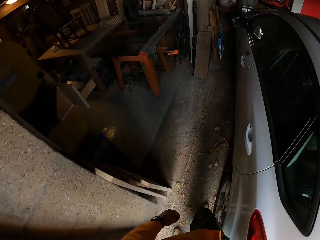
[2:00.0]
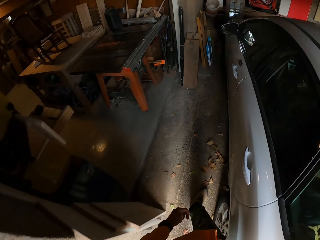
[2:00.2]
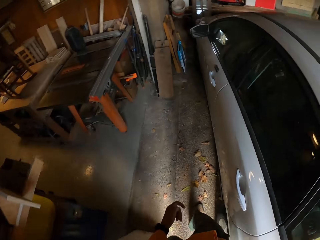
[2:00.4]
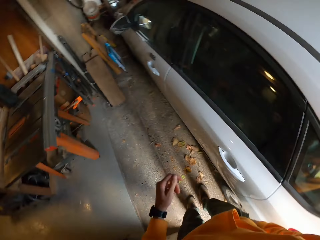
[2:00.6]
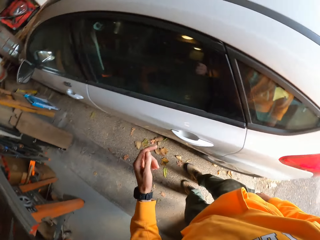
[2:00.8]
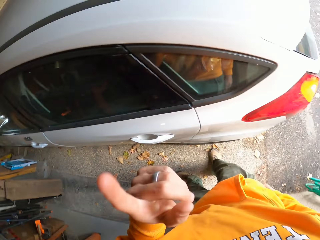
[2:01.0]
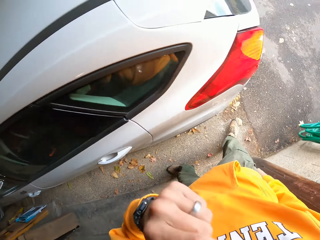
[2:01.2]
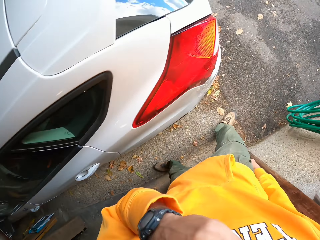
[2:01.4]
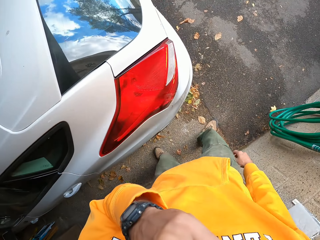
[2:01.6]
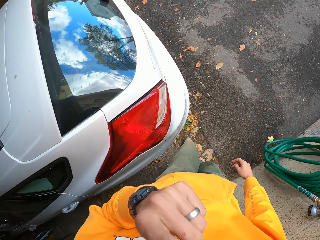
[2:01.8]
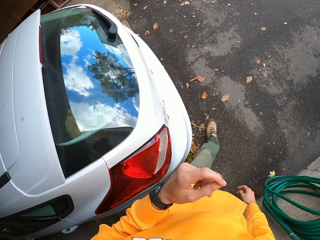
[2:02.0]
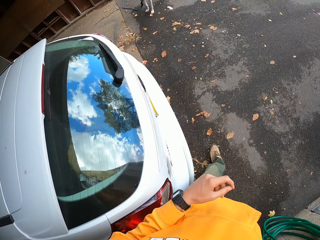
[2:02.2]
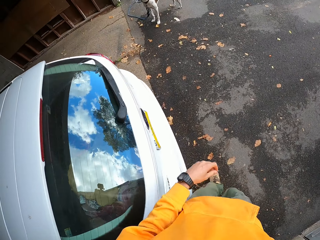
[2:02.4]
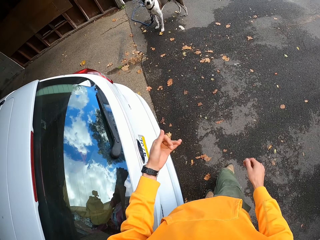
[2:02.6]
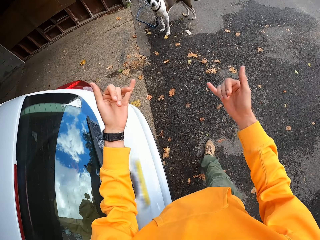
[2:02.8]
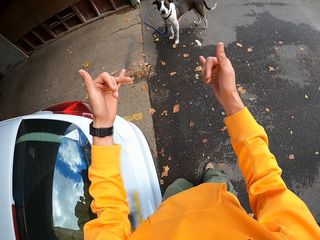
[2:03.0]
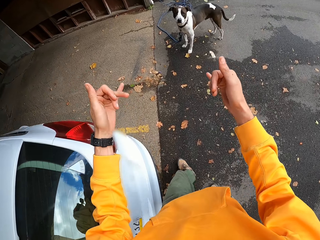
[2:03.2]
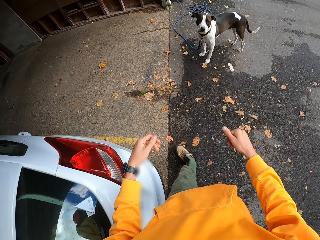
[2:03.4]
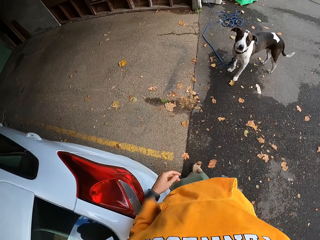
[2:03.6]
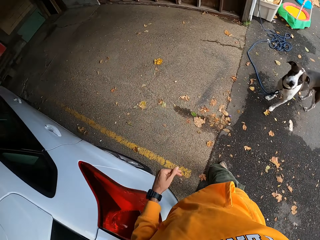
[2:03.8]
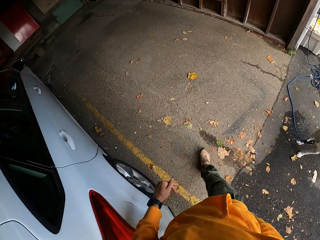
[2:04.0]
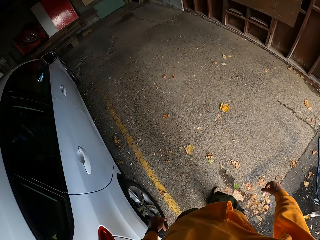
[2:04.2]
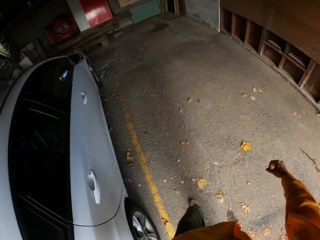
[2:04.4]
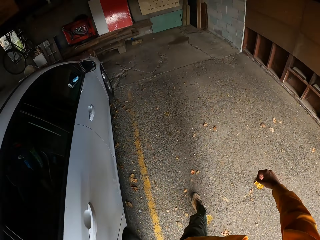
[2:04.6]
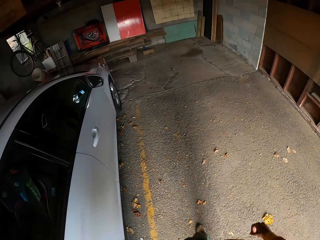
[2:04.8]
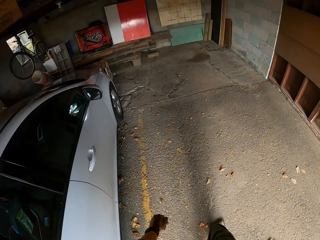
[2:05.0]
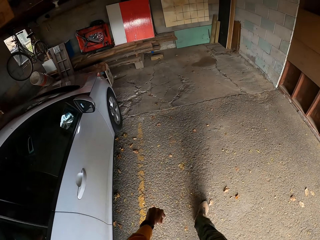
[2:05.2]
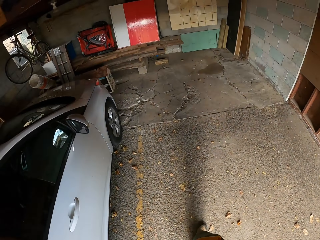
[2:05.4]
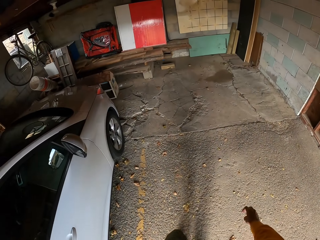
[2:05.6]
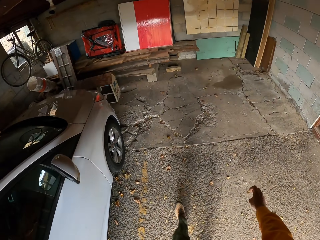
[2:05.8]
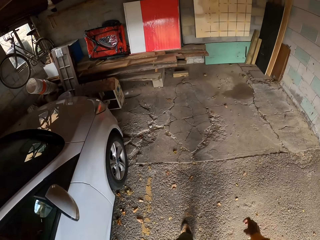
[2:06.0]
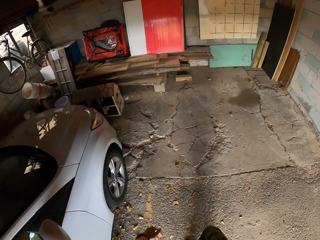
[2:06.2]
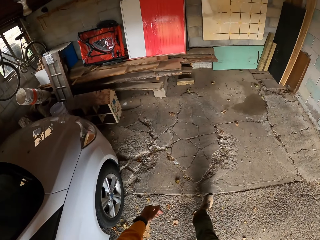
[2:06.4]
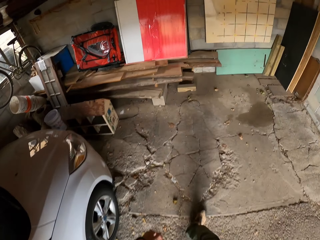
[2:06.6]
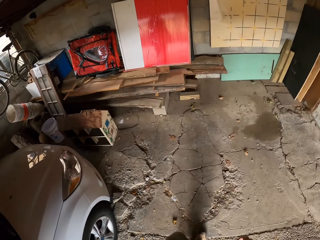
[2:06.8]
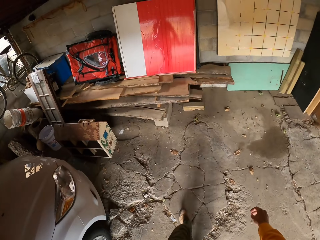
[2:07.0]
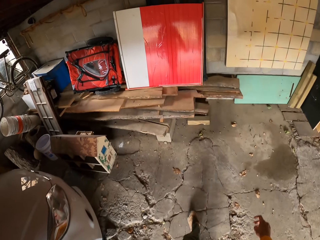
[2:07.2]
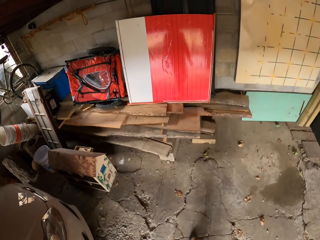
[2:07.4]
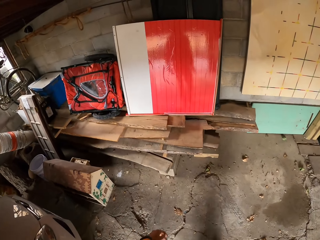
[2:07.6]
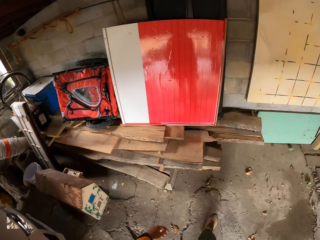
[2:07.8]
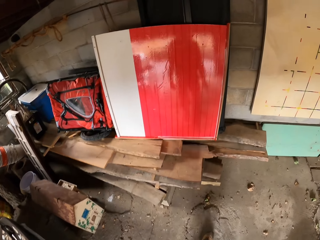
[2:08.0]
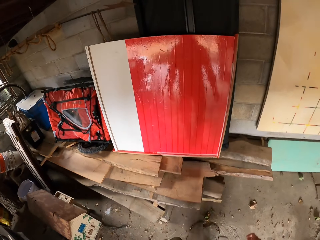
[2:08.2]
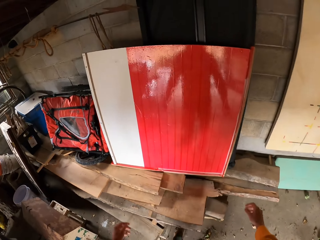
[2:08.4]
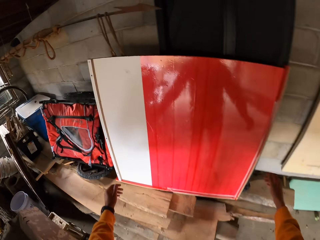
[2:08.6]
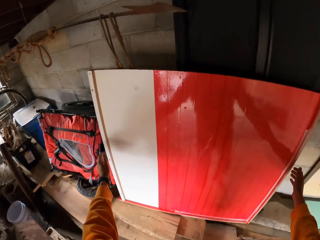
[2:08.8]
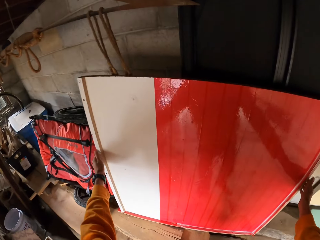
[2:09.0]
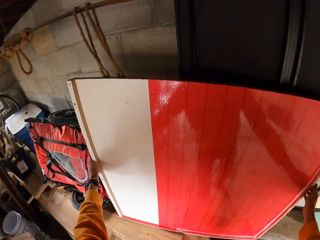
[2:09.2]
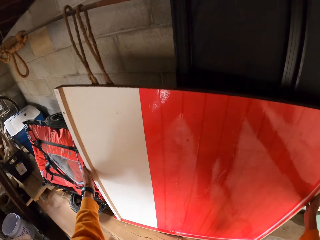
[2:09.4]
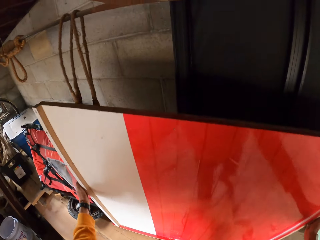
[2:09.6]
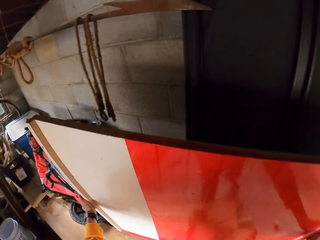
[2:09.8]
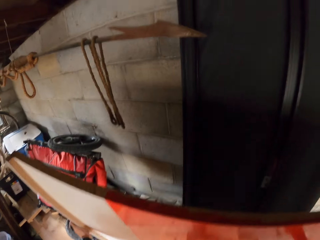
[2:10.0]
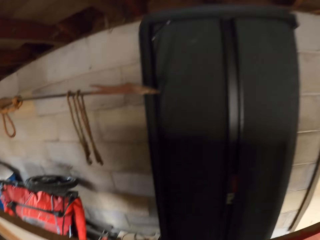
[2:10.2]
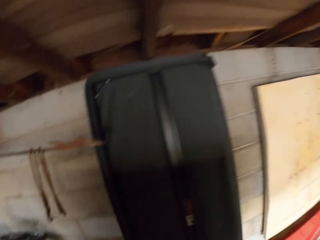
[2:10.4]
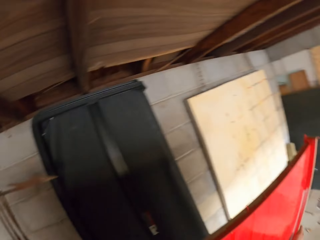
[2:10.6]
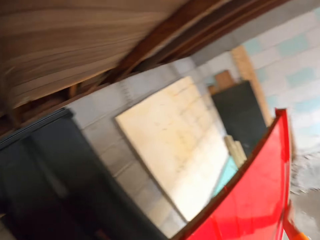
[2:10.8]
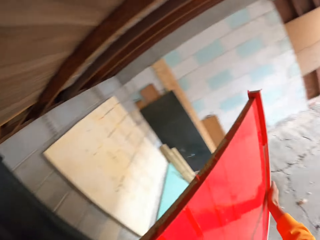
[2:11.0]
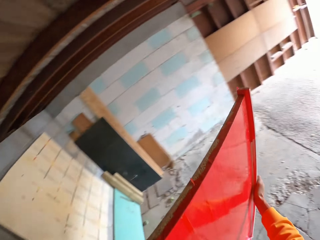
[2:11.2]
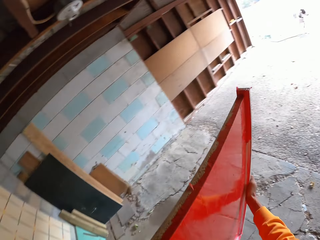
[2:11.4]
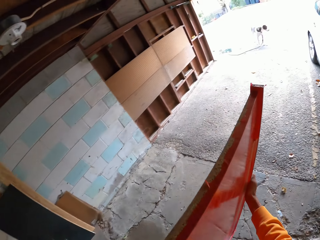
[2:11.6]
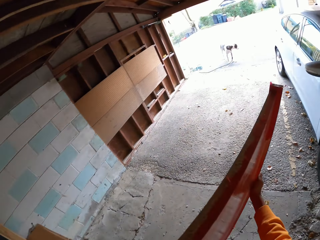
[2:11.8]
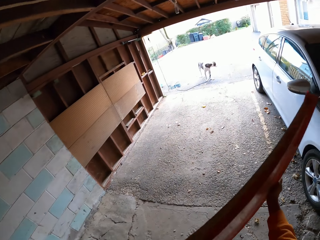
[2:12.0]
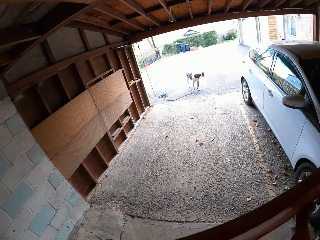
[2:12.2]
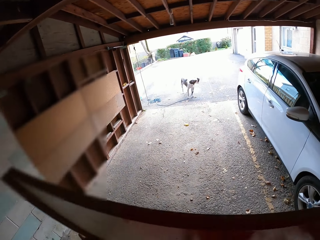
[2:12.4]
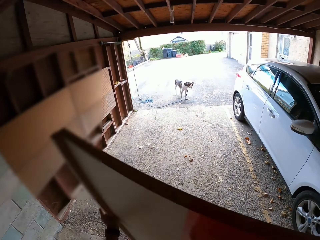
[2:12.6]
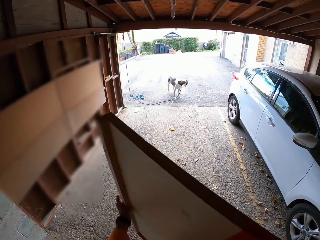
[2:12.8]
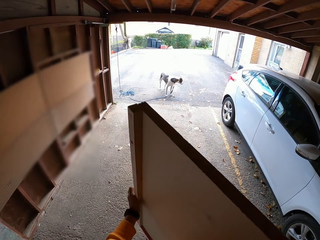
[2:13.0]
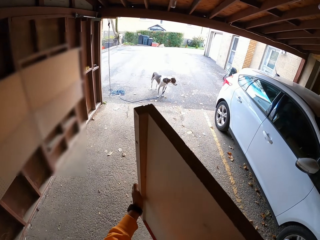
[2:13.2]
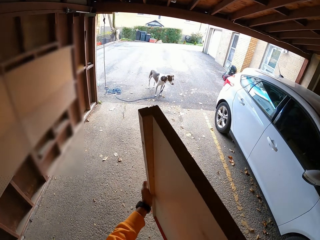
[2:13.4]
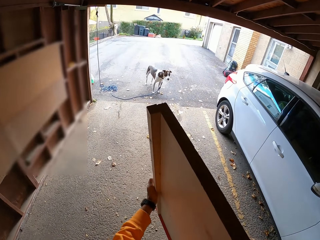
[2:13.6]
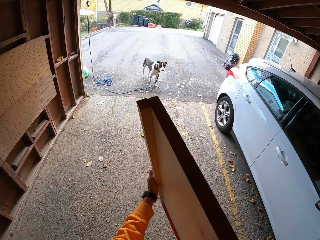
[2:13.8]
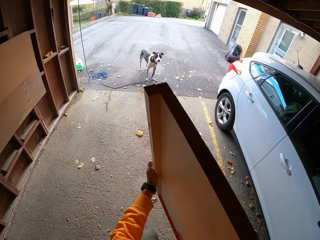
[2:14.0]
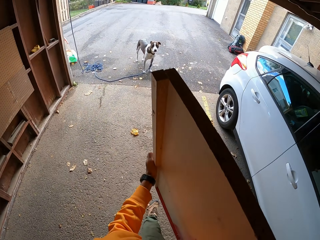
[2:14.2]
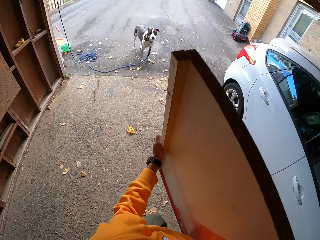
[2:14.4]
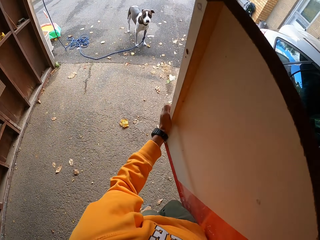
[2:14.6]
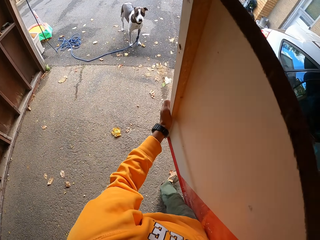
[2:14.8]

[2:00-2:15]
The camera wearer gesticulates with his left hand. He lifts the left hand, touches his face with his right hand, and walks for a while. He lowers the hand and removes his right hand from his mouth. He stretches his hands and walks towards the board. He picks up the board. He carries the board with both hands. He walks around the compound.

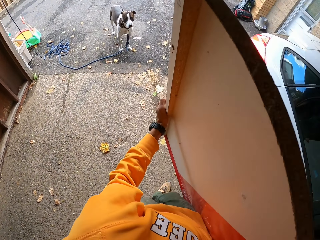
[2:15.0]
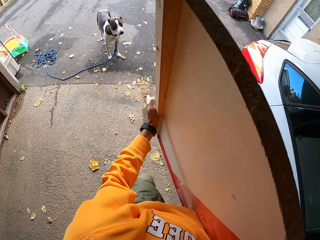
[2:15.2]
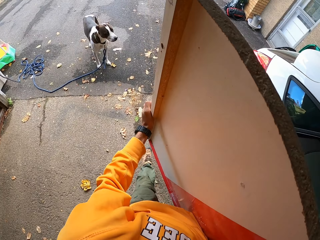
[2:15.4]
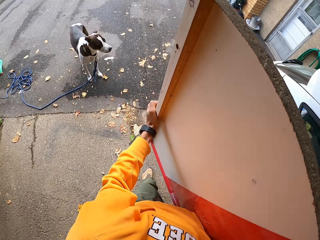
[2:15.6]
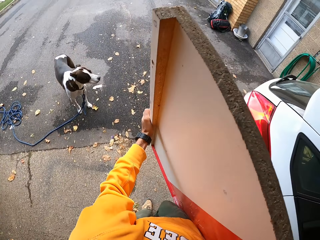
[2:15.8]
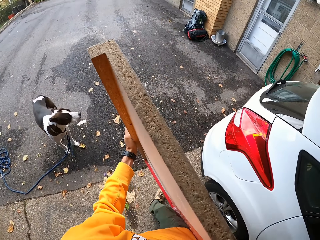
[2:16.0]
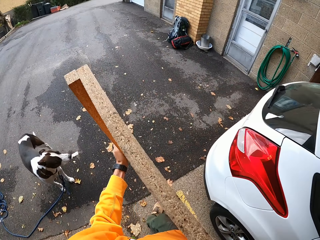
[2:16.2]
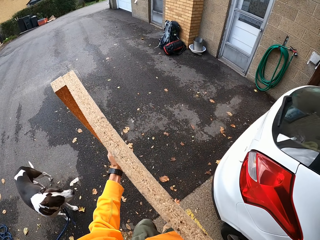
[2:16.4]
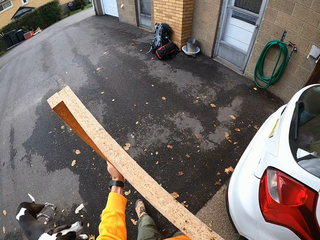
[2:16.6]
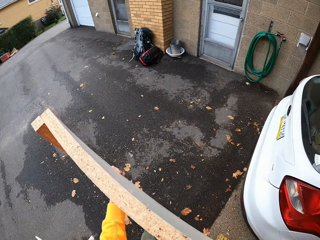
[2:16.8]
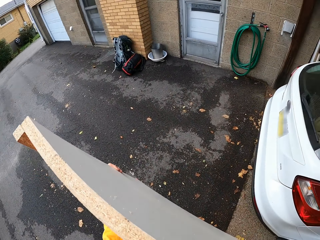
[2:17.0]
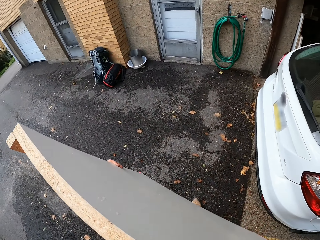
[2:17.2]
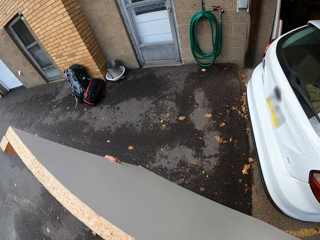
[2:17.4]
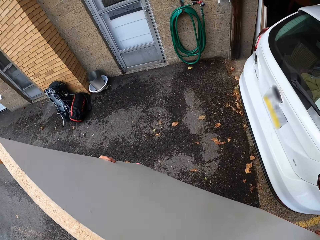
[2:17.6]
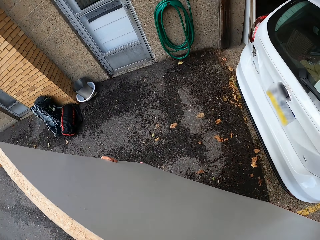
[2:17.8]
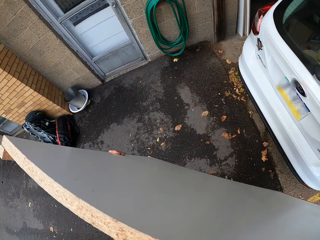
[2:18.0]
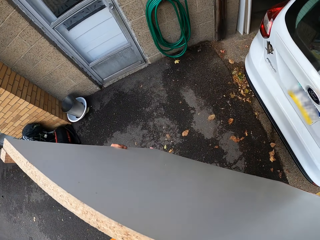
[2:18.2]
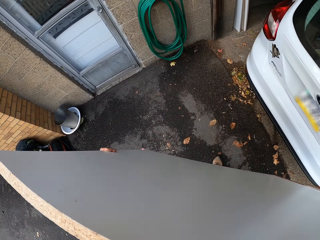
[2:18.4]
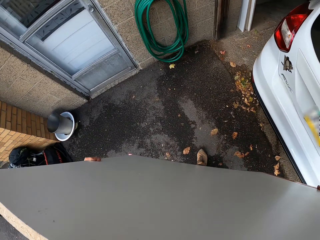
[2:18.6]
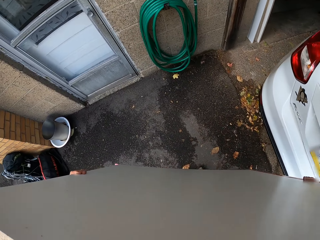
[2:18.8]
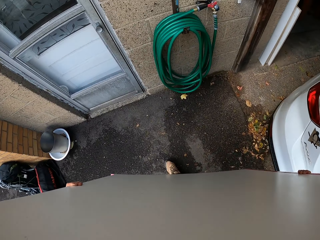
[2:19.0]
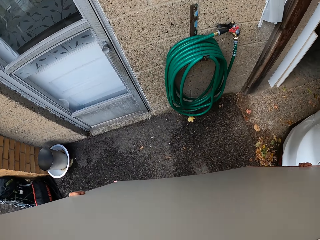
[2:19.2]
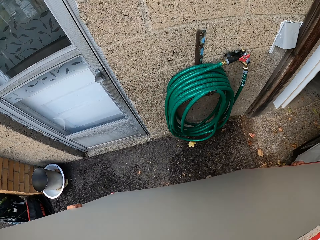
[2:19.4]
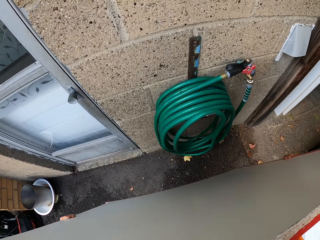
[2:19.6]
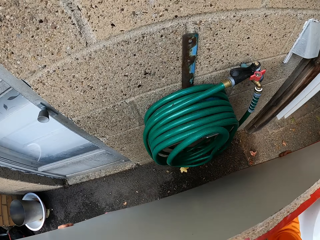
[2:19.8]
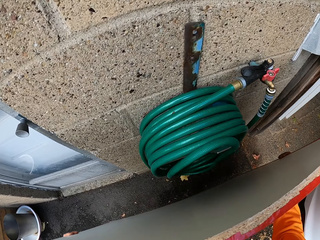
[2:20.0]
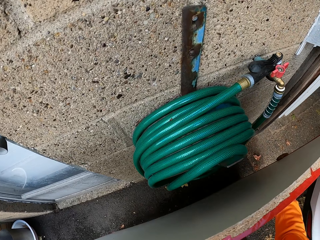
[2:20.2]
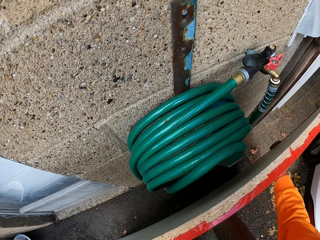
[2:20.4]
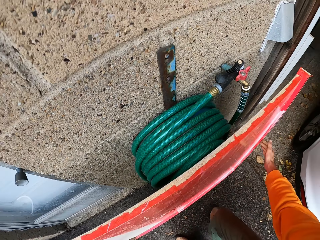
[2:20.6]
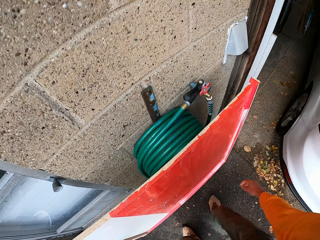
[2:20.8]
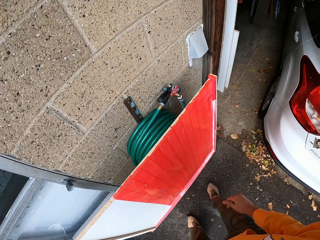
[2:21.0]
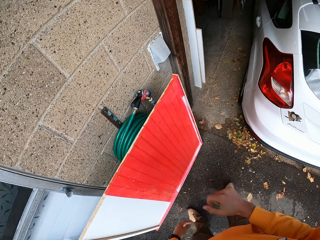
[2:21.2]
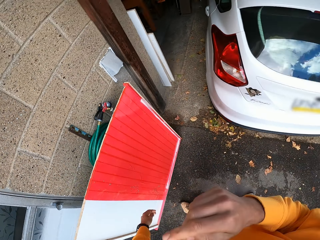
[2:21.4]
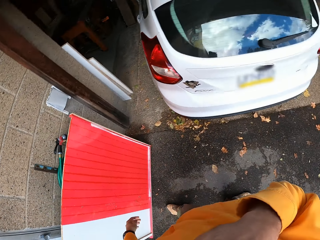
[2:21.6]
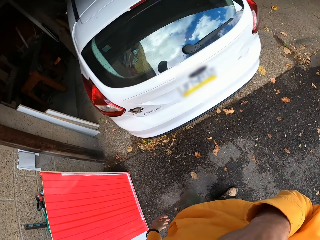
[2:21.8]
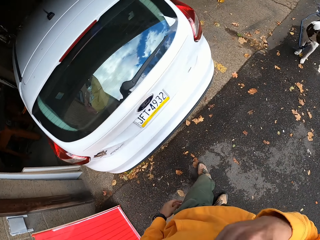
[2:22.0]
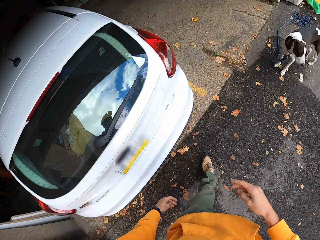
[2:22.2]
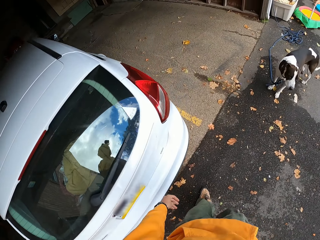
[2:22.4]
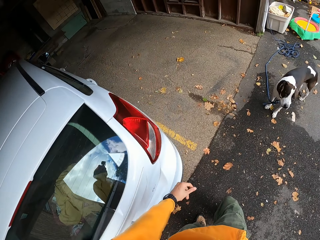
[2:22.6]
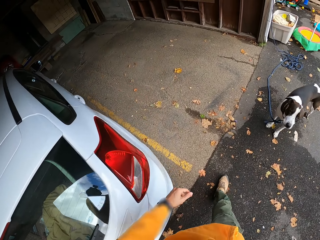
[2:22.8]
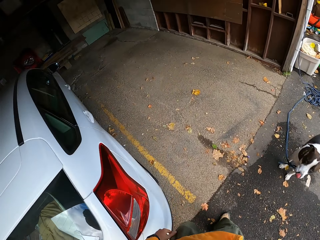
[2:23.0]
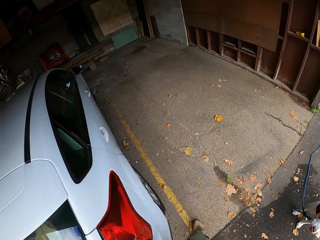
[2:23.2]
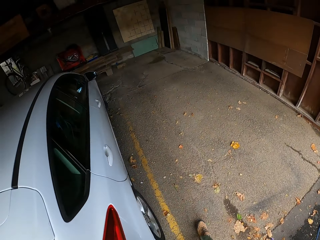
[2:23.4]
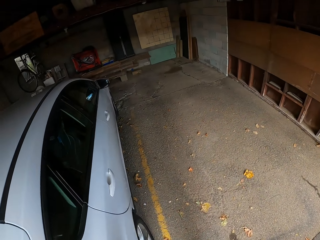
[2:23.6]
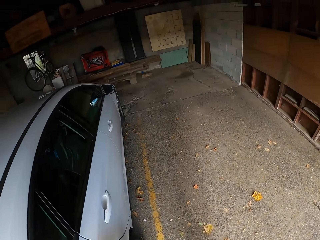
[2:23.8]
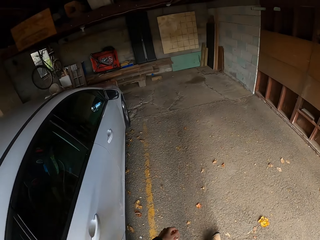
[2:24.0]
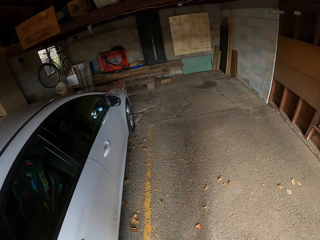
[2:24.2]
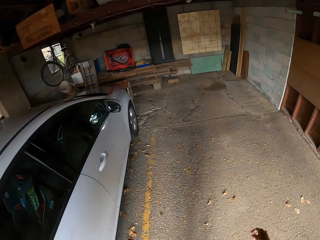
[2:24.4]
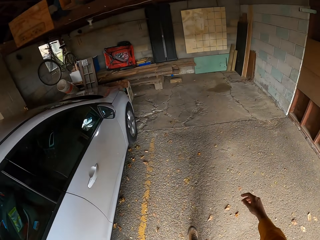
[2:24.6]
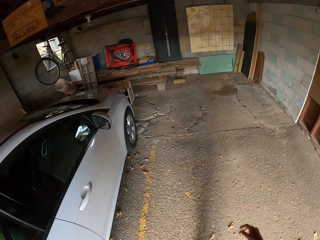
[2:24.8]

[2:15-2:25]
The camera wearer drops the board beside a tap. He moves backward and touches his face with his right hand. He adjusts the camera, removes his hand from his face, and walks around the compound.
